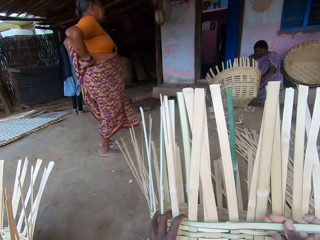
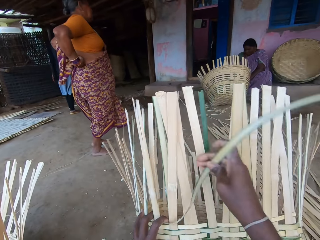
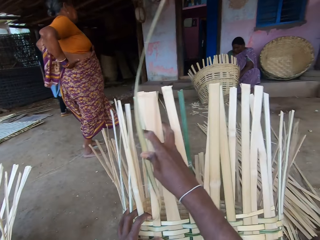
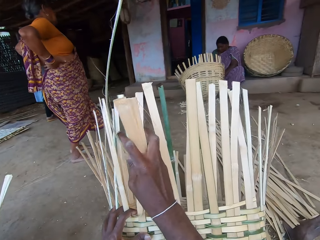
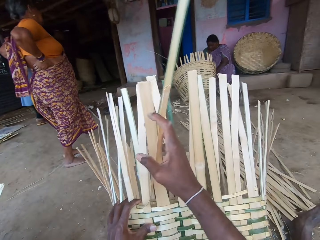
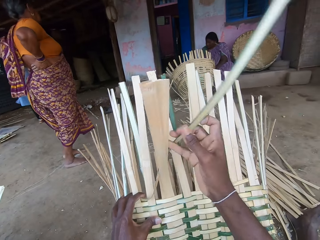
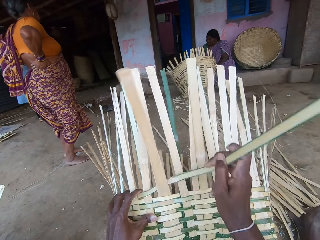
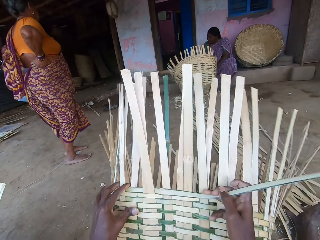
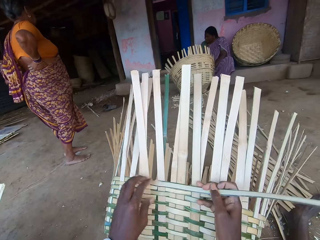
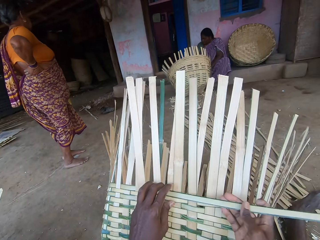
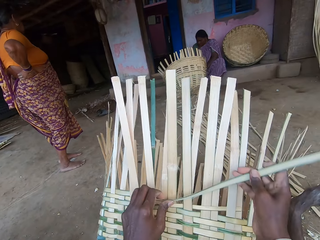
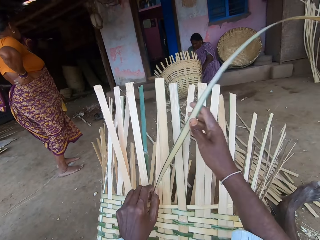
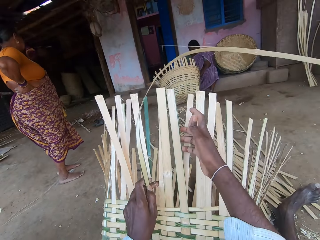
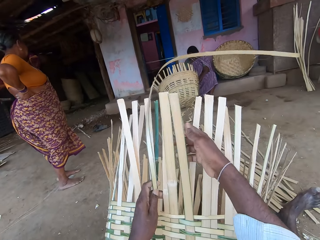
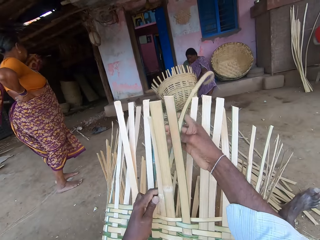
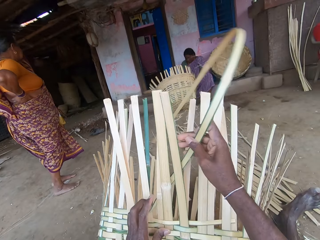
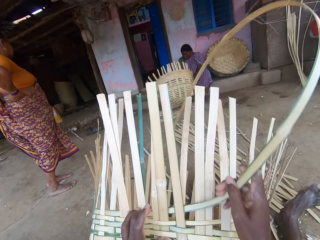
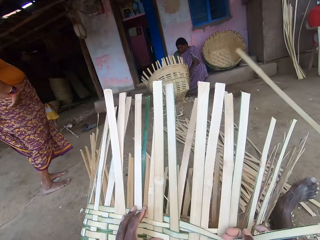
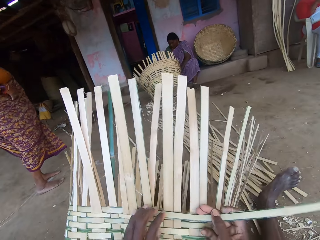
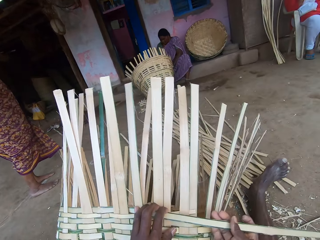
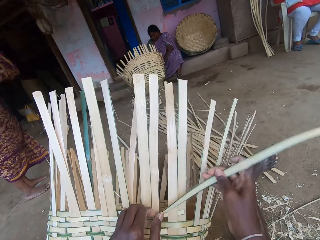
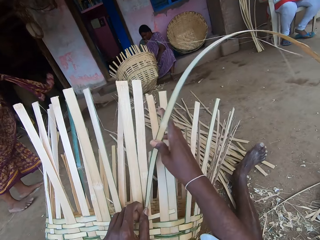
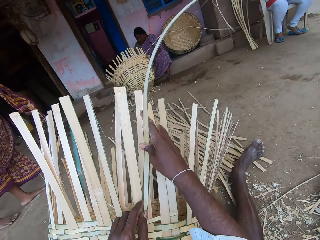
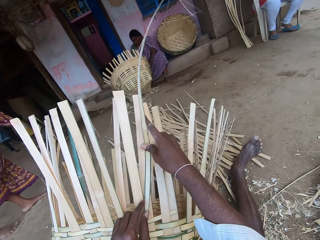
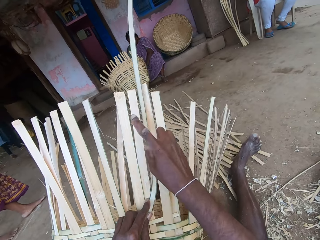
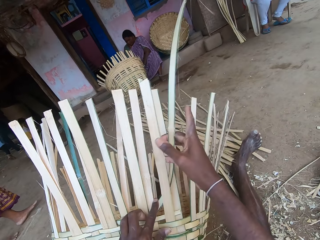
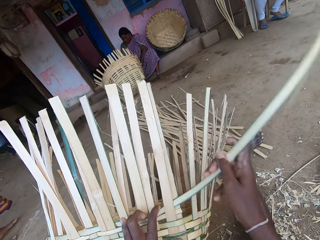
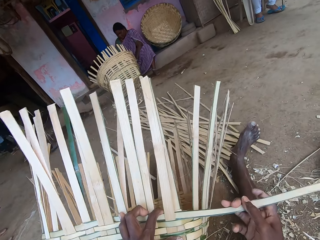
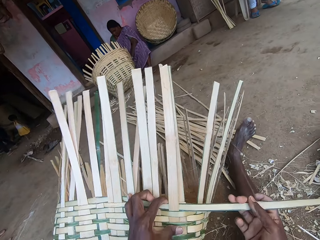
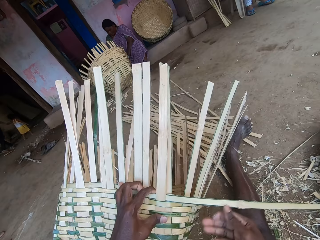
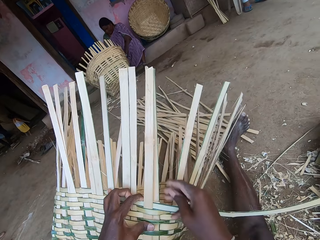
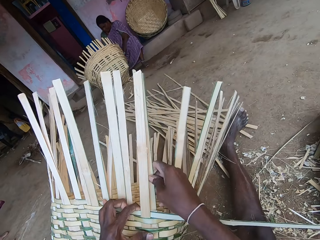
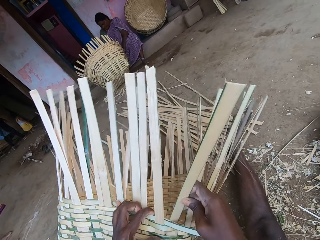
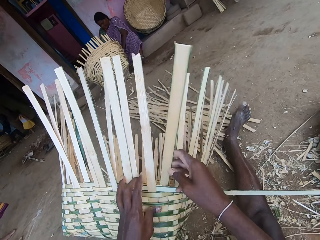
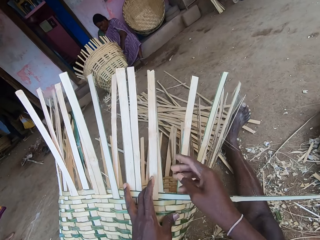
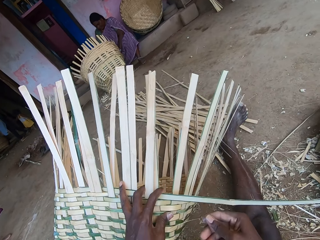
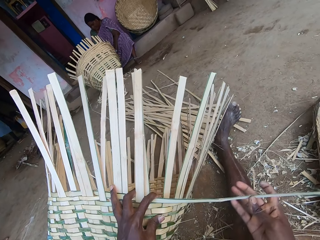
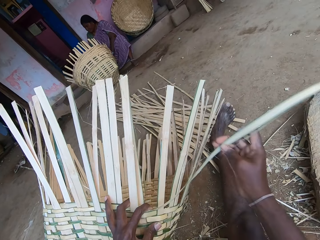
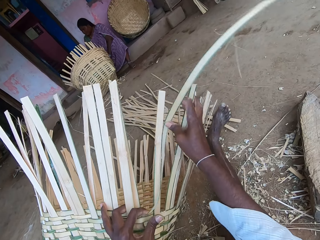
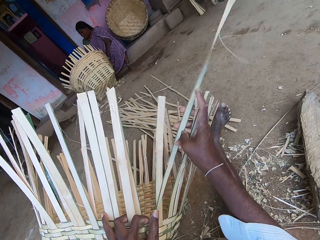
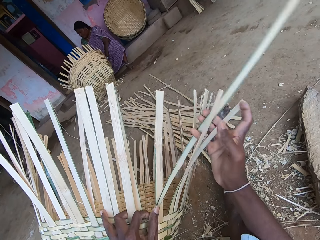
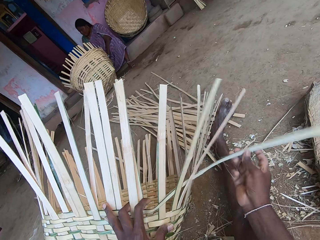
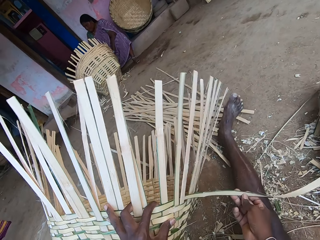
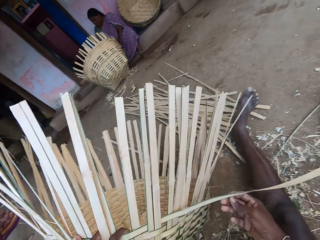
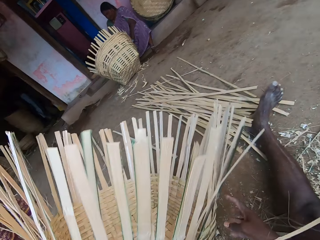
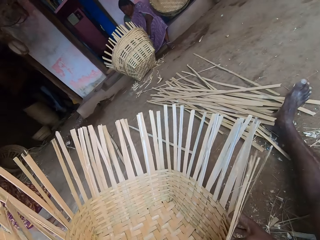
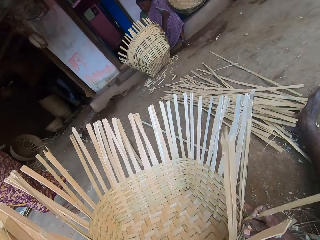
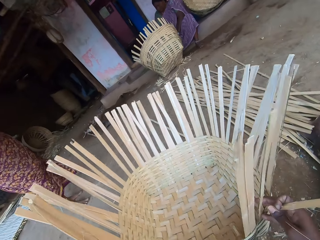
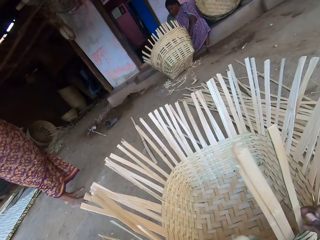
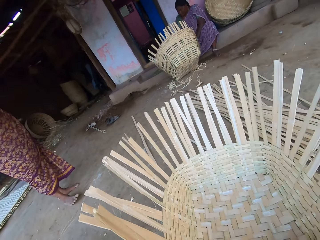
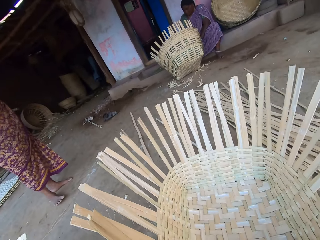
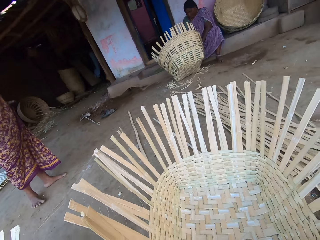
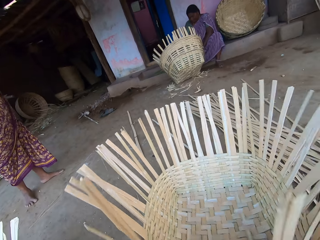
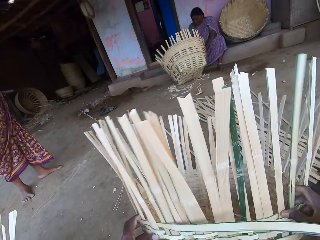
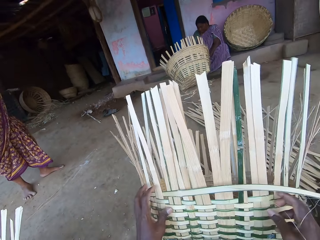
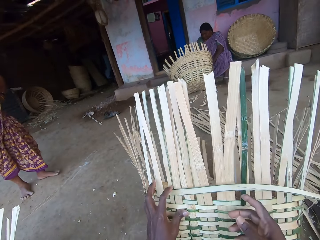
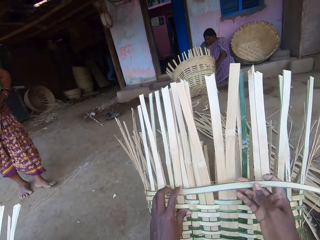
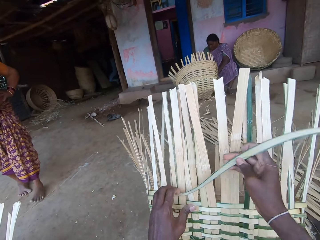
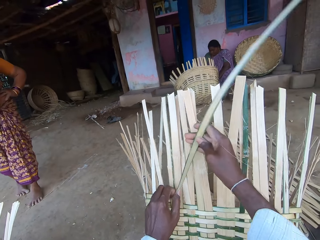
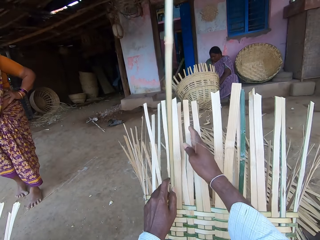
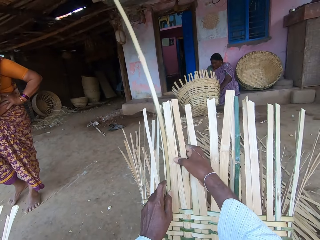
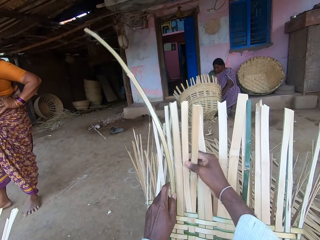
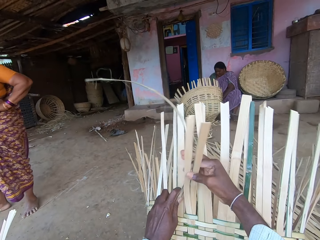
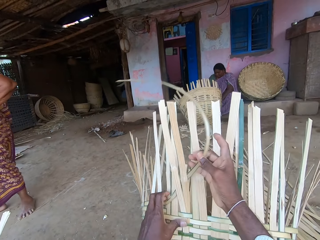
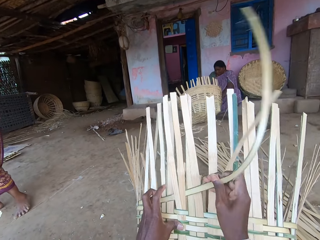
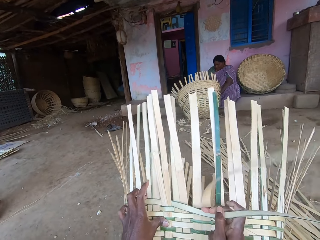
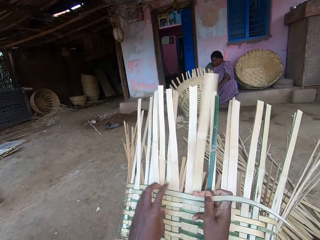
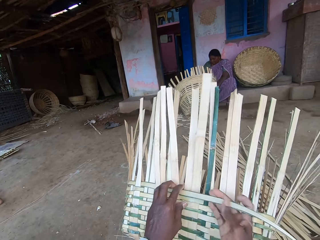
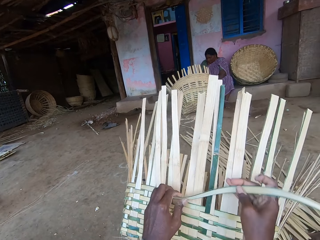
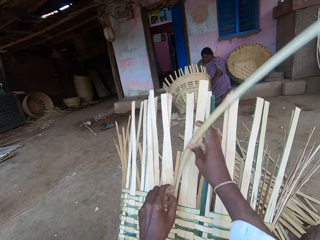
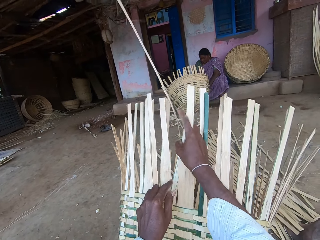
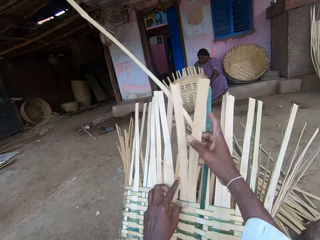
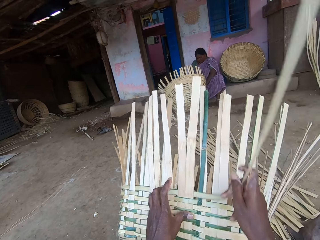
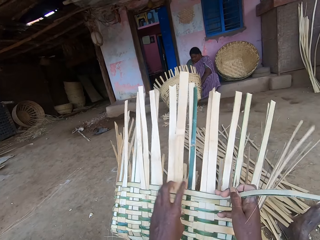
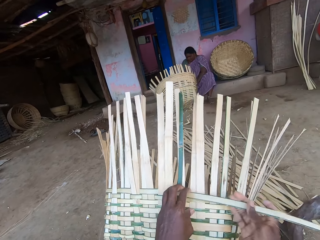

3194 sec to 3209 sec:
The camera wearer weaves the basket. A woman holds a baby's left hand with her right hand. The camera wearer turns the basket on the ground with both hands. They adjust the basket on the ground with both hands. They raise the basket on the ground with both hands. They weave the basket with the bamboo strips in both hands. A person walks around.

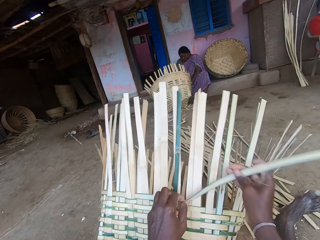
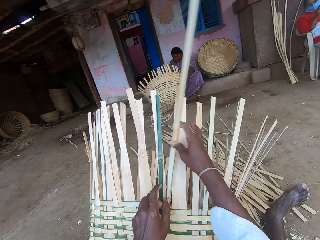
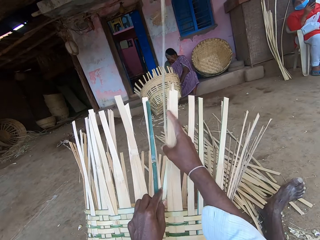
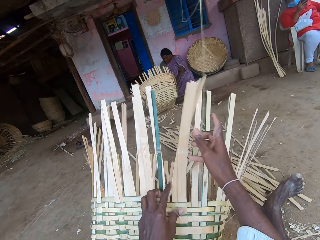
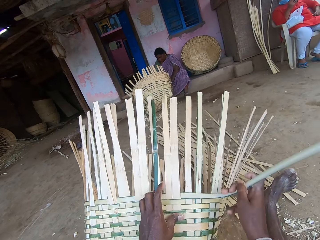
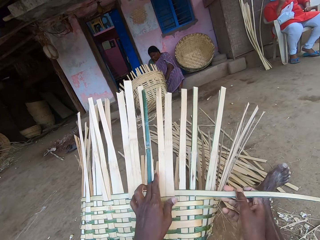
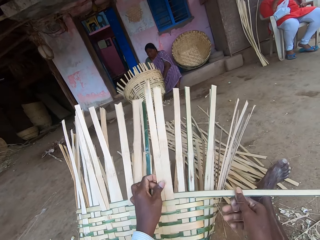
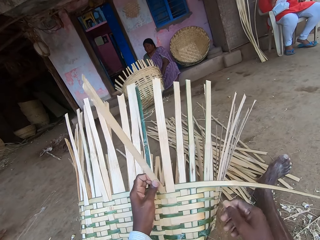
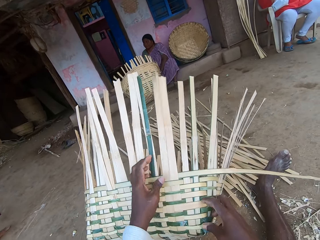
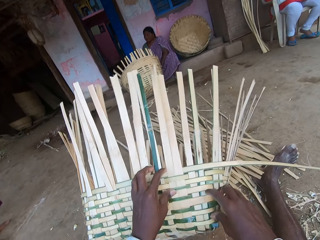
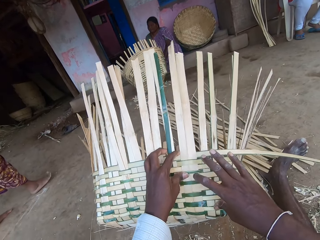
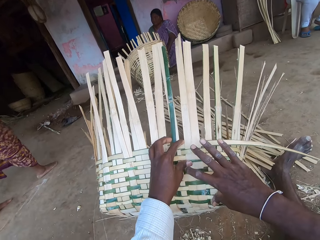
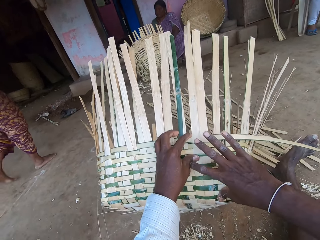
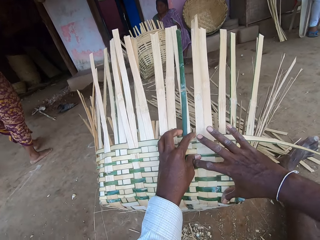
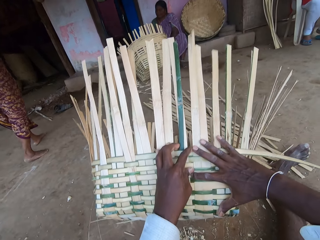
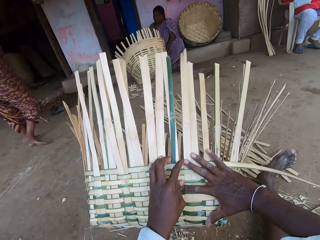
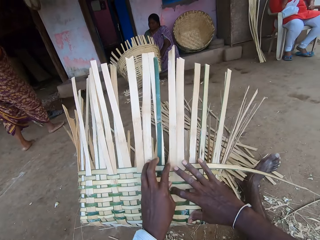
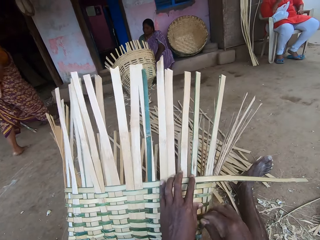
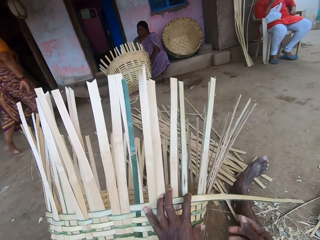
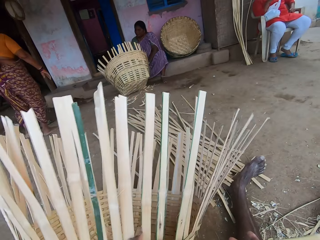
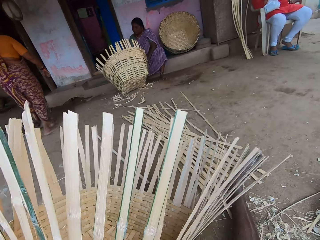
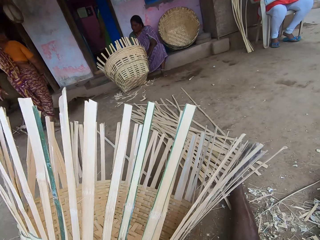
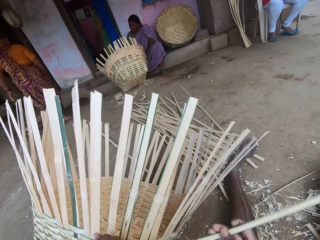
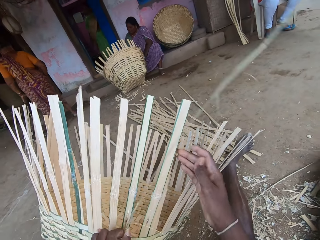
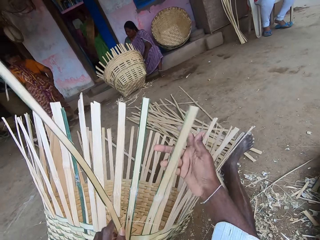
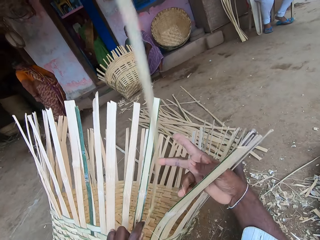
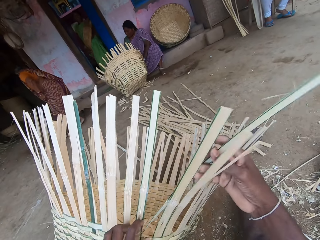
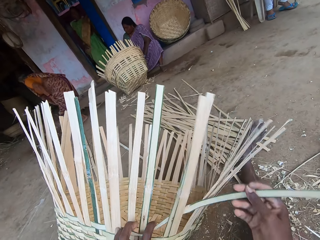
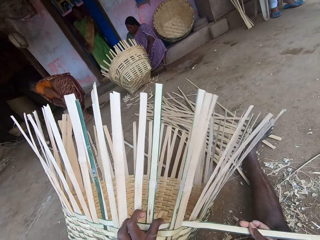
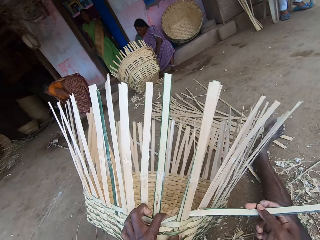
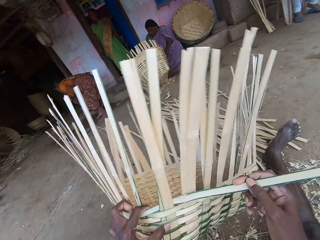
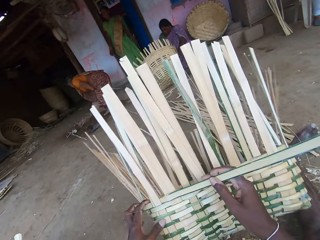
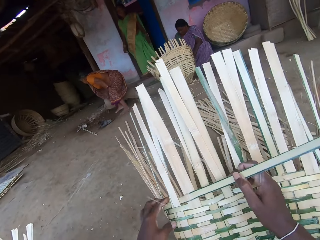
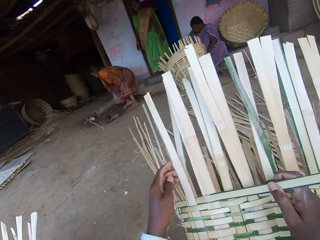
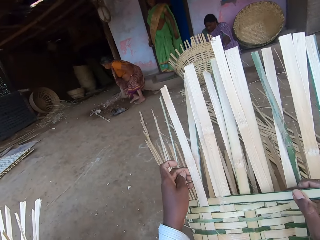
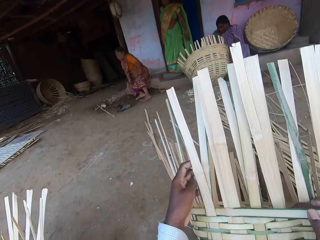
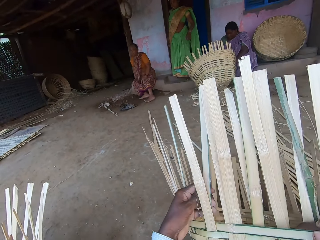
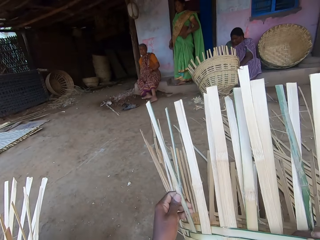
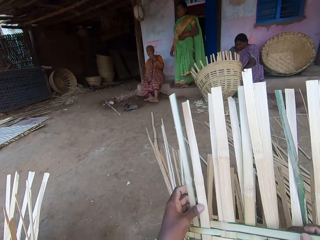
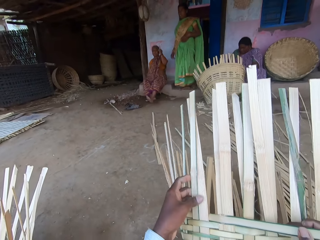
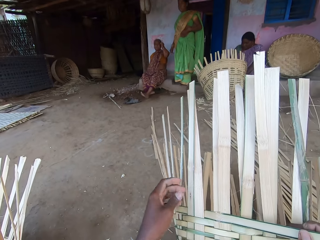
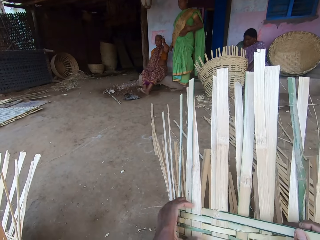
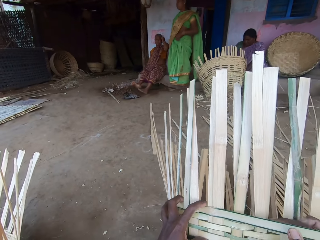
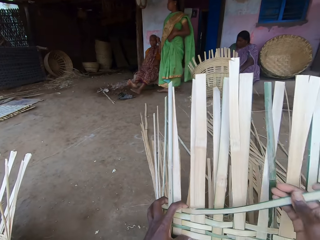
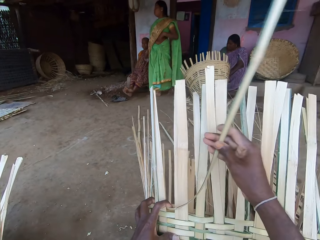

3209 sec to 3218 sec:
A woman interacts with a person. The camera wearer measures the basket with her right hand. The woman walks towards the pavement. The camera wearer turns the basket on the ground with her left hand. Another woman walks out of the apartment. The camera wearer weaves the basket with the bamboo strips in both hands. The first woman sits on the pavement. The camera wearer turns the basket on the ground with both hands. The first woman scratches her head with her left hand. The other woman walks down the pavement. A person walks out of the house. The camera wearer weaves the basket with the bamboo strips in both hands.
